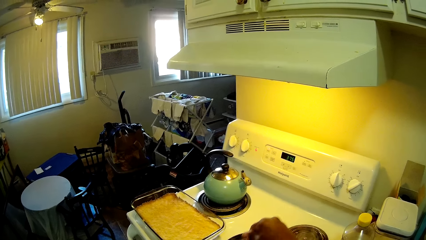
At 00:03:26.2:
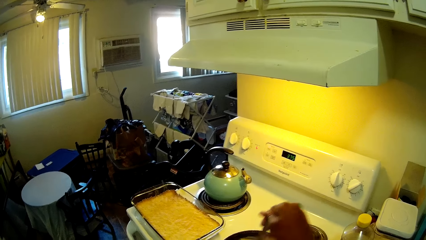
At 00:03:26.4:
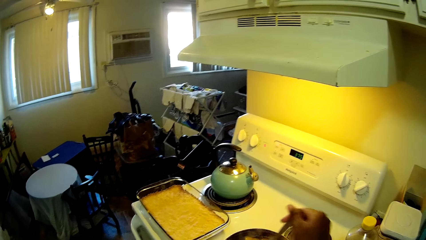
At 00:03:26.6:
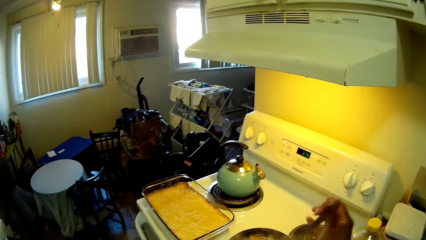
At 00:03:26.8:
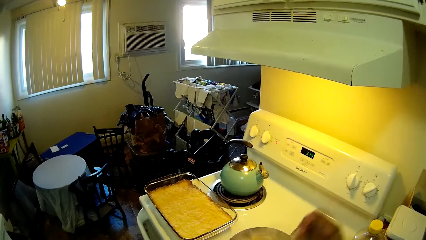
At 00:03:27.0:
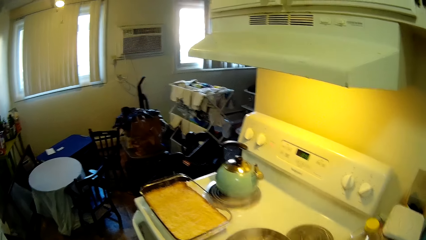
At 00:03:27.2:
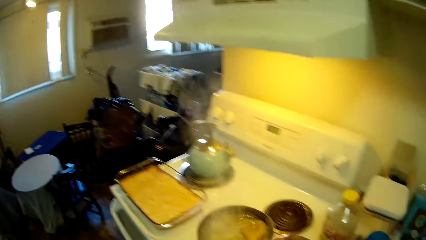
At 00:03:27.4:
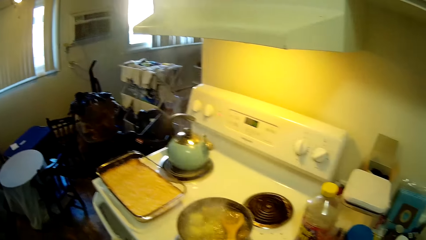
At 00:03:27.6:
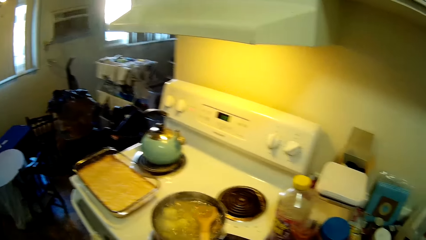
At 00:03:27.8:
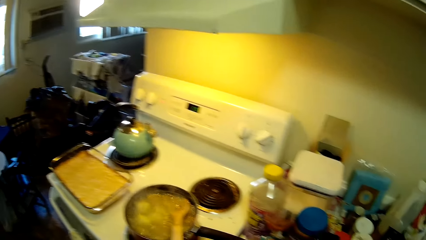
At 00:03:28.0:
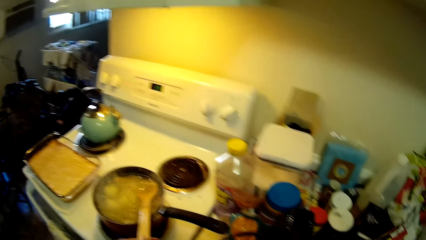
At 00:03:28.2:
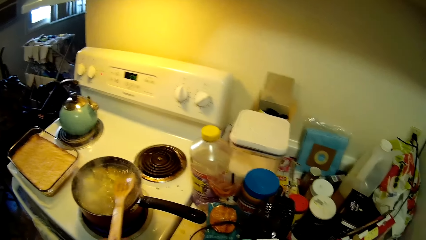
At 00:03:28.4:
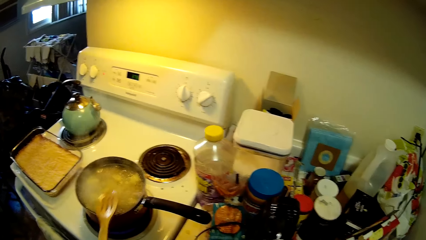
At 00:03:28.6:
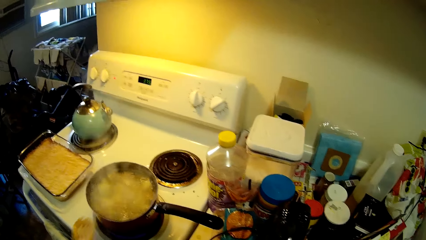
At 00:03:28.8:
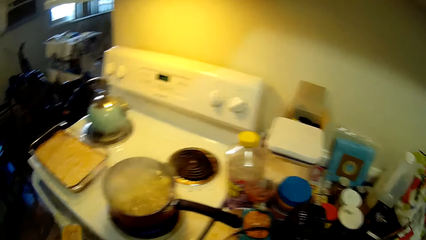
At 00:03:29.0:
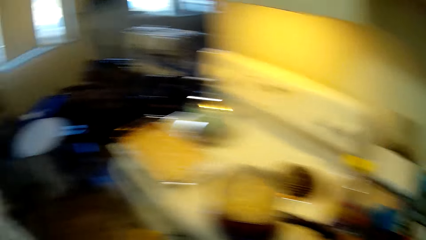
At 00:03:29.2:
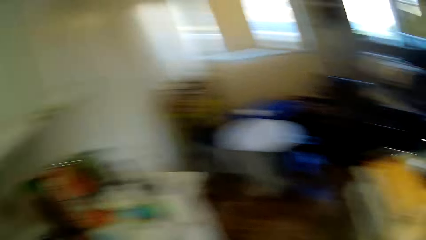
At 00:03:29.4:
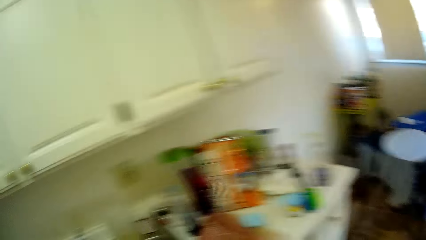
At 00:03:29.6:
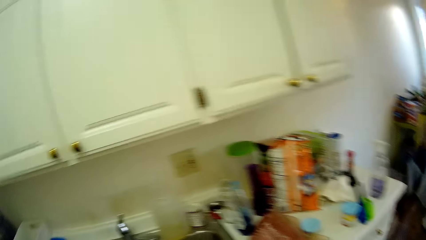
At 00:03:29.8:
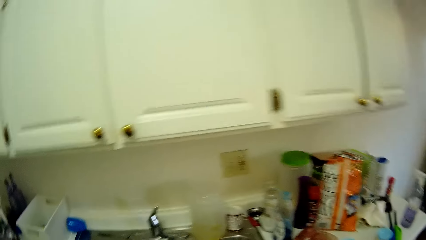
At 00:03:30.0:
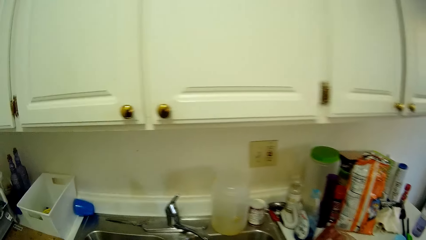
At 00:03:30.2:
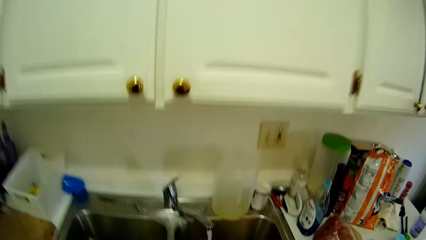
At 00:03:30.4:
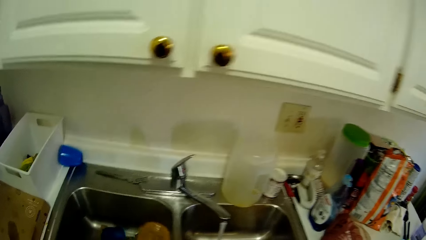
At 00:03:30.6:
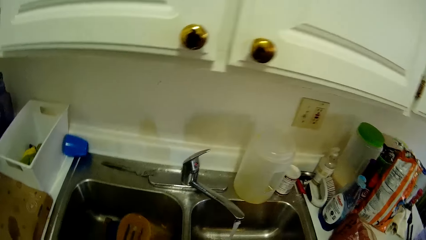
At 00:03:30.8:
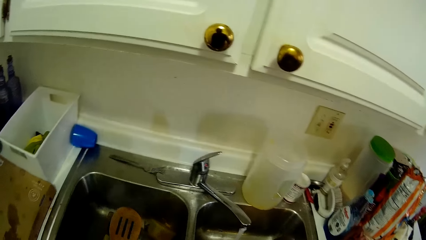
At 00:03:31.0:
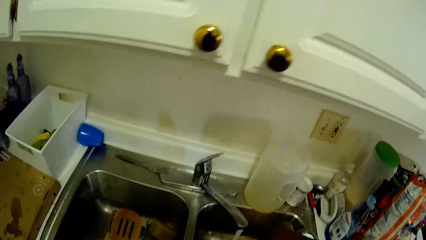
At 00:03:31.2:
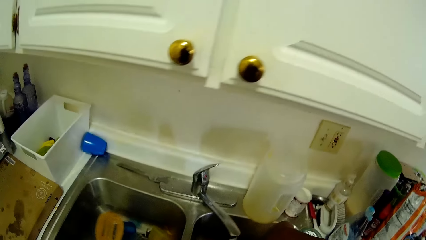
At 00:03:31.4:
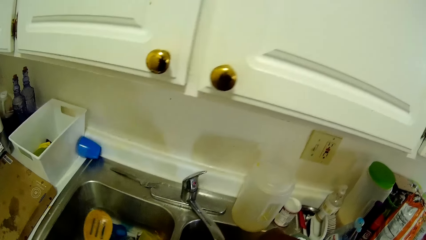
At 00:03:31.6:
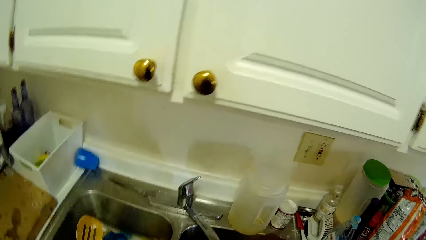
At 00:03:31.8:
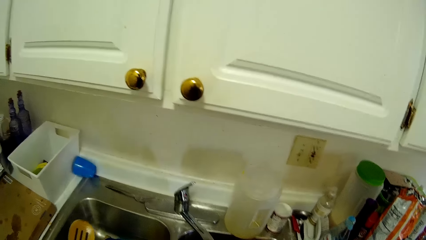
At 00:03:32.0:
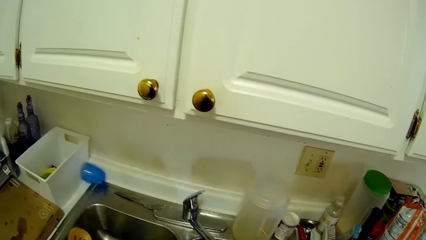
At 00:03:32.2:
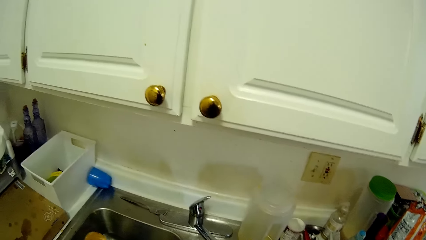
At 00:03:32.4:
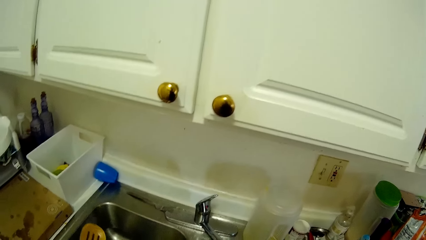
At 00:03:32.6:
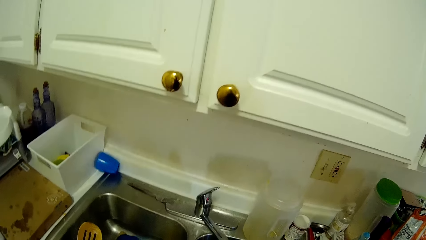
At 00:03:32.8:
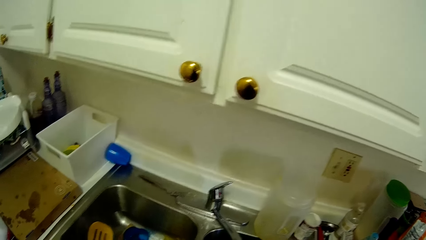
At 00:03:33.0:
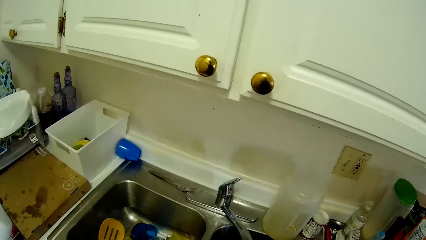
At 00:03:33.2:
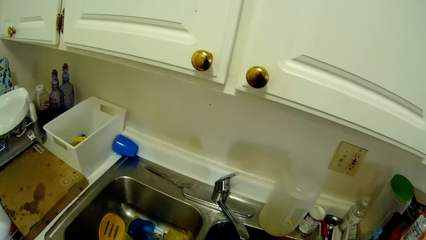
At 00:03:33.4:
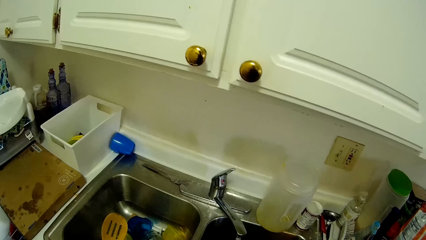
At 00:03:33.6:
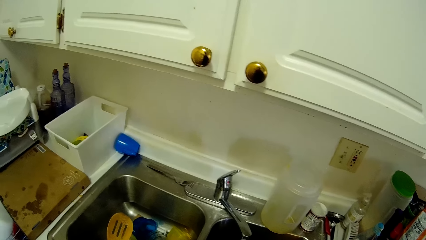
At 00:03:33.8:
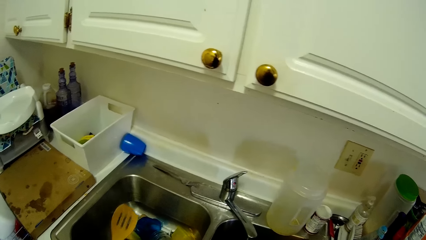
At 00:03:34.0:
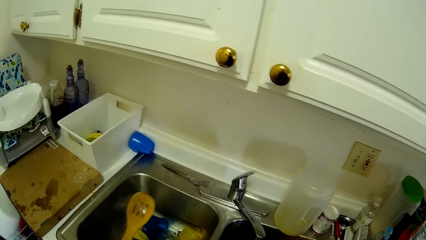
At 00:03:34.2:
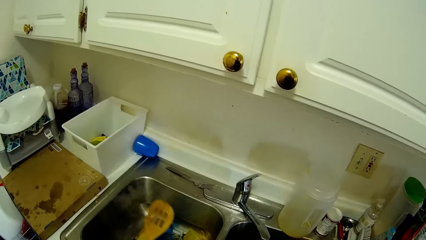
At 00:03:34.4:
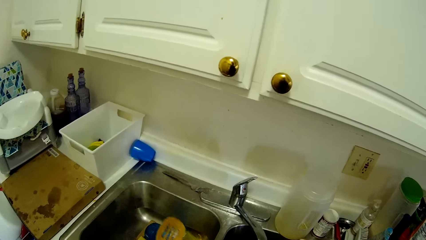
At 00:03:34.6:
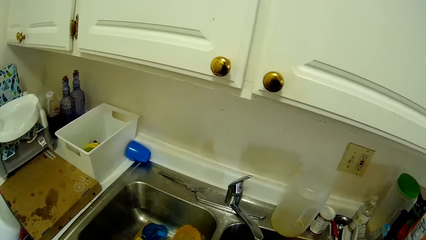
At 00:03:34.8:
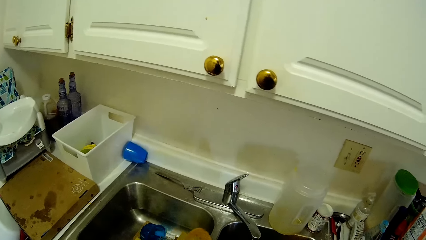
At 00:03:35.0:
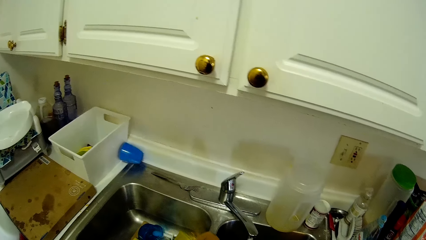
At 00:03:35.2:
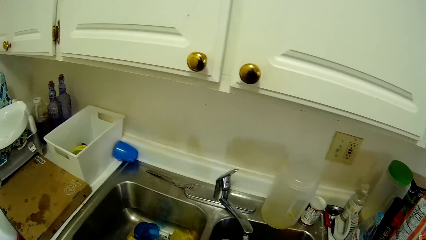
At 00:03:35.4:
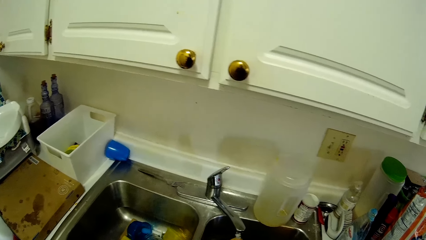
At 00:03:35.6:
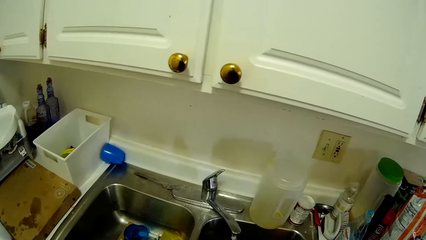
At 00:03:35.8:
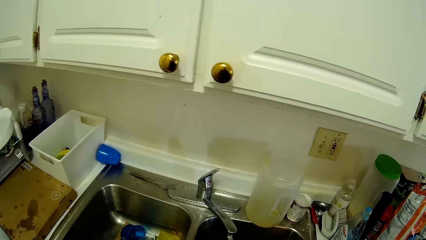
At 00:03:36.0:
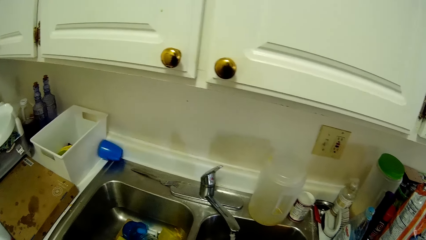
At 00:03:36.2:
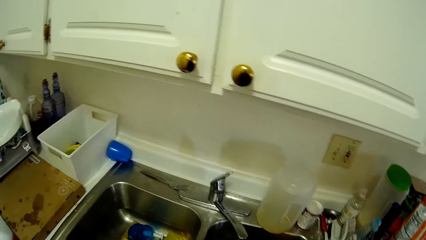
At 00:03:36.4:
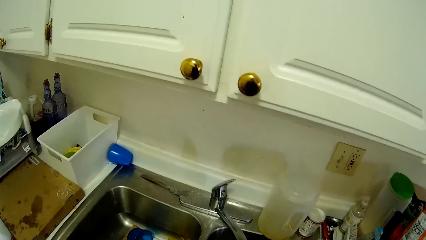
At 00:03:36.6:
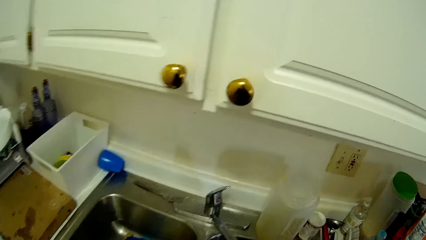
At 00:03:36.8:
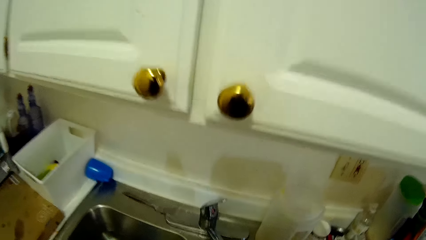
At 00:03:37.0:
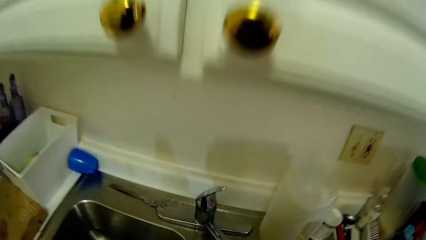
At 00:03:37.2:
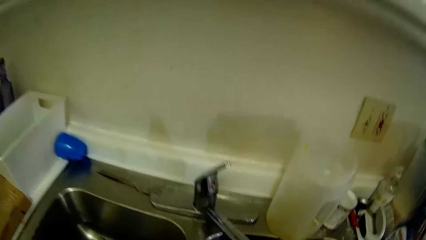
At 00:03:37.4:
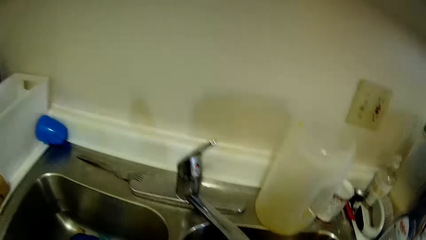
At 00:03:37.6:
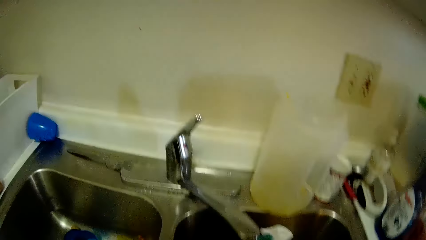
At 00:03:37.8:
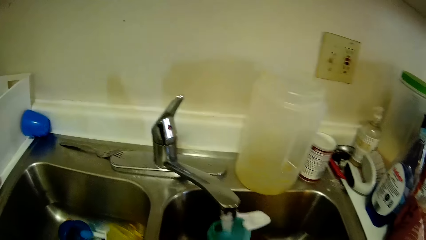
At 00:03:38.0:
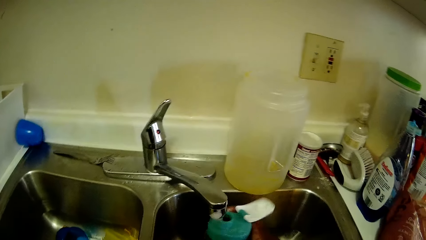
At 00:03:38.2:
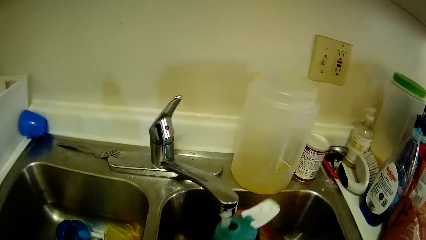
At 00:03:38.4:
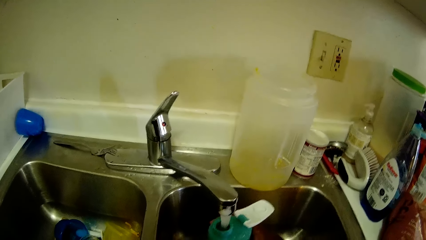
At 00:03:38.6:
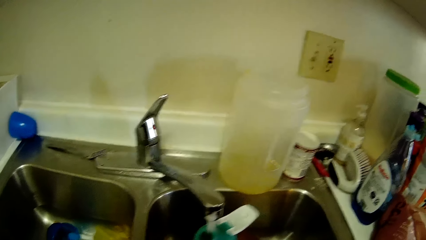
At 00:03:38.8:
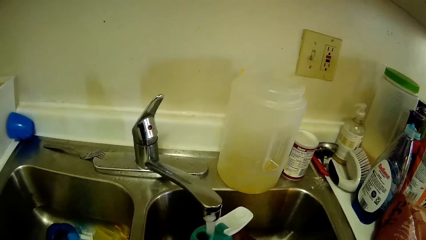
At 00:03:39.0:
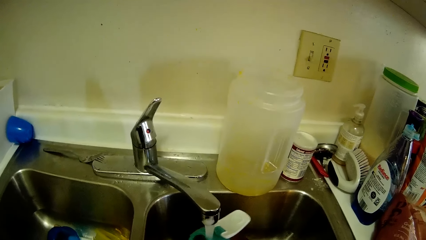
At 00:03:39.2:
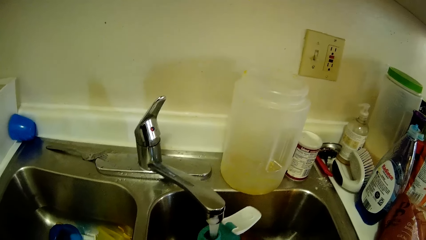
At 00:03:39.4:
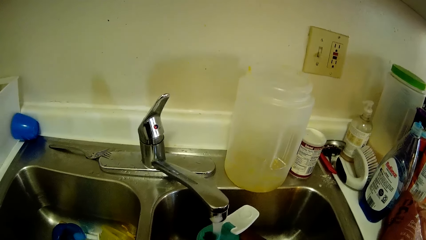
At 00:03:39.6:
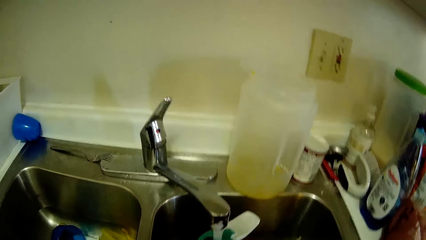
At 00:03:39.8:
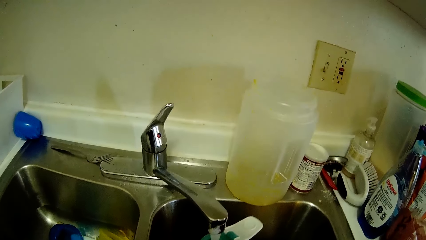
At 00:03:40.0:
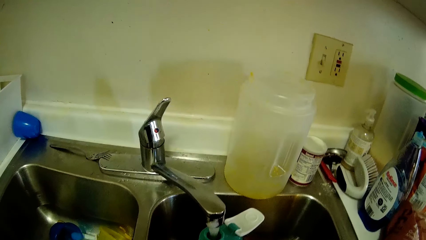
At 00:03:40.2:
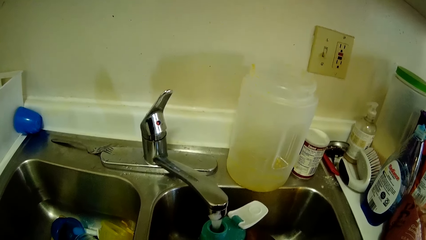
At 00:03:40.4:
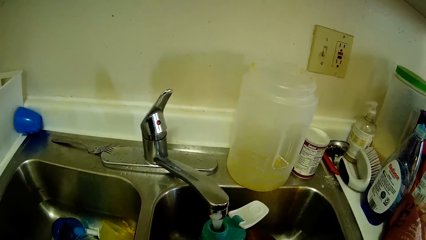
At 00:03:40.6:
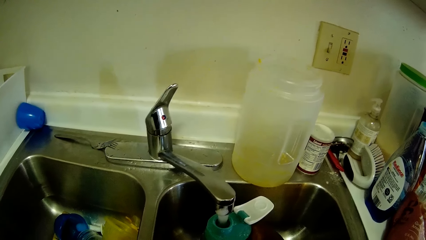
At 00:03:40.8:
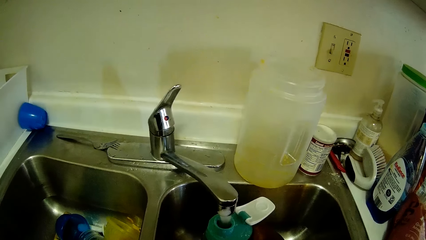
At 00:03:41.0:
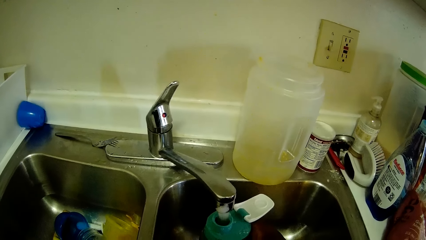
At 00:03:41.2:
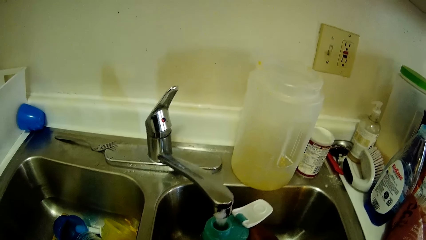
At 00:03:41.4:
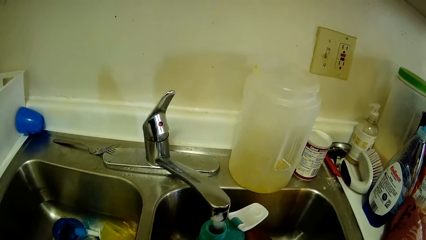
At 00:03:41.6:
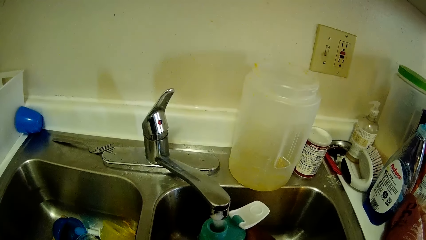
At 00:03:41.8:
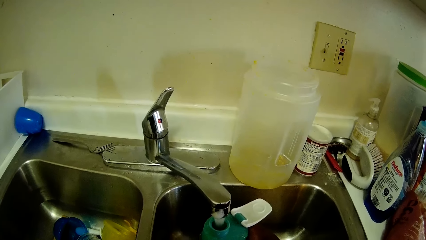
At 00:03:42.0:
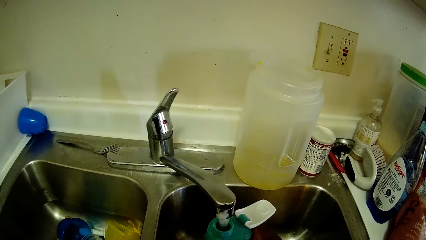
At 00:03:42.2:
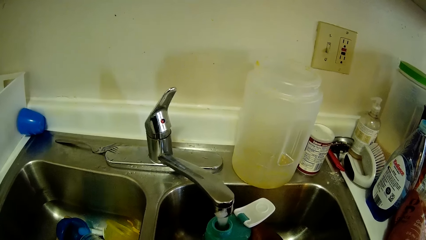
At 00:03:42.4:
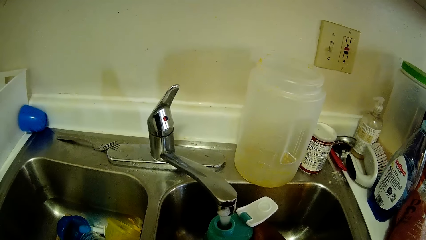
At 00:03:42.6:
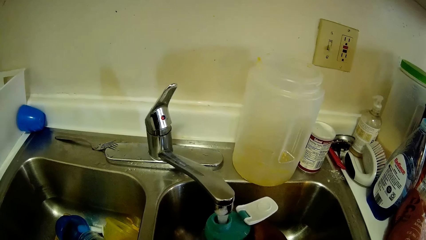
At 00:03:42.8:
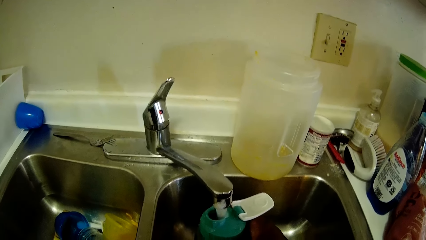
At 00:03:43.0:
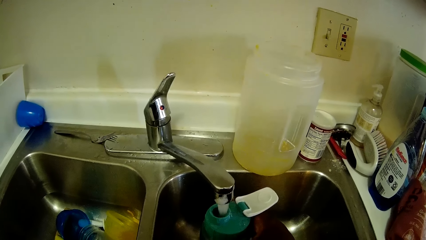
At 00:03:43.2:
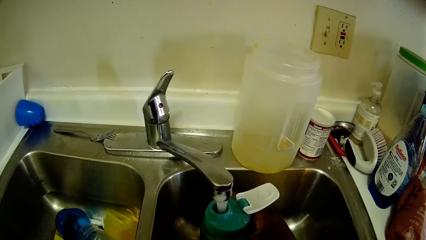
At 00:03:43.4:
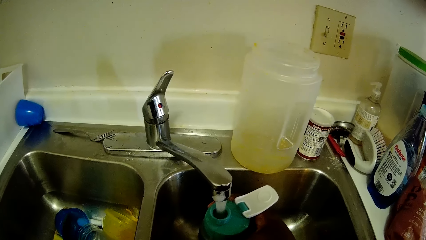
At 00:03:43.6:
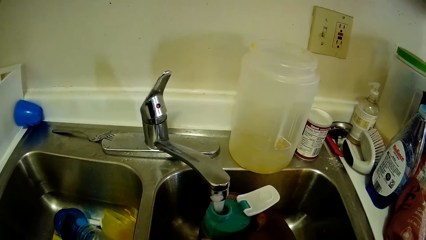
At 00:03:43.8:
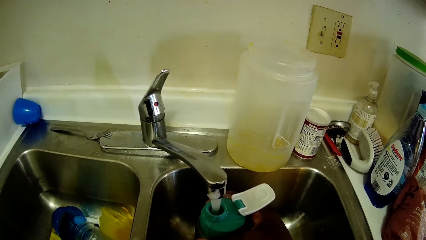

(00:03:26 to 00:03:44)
The camera wearer removes a spatula or stirring rod in the frying pan on the right side of the gas burner with her left hand. She moves to the sink. She puts the rod in the sink. She fills a bottle in her right hand with water at the right side of the sink.
